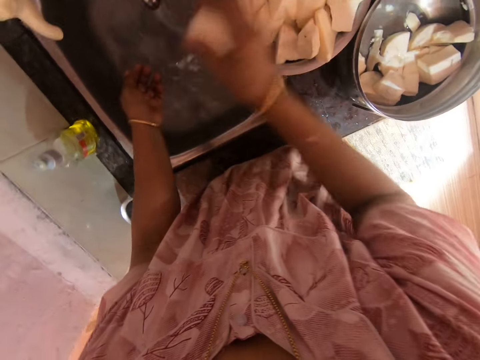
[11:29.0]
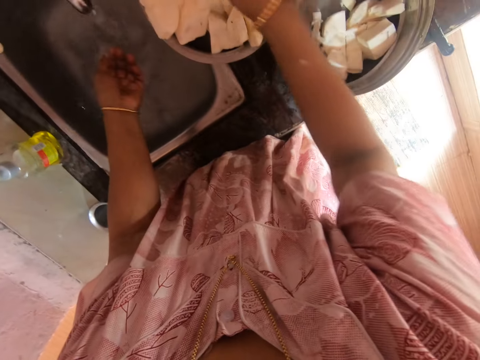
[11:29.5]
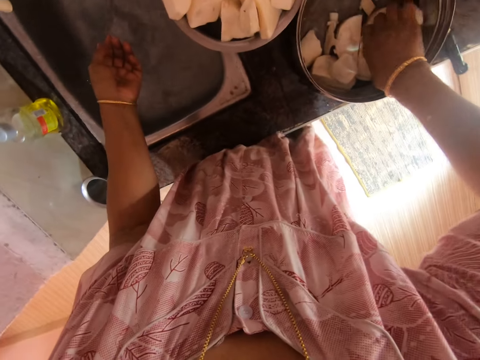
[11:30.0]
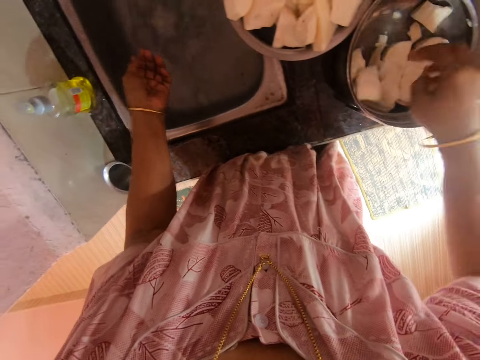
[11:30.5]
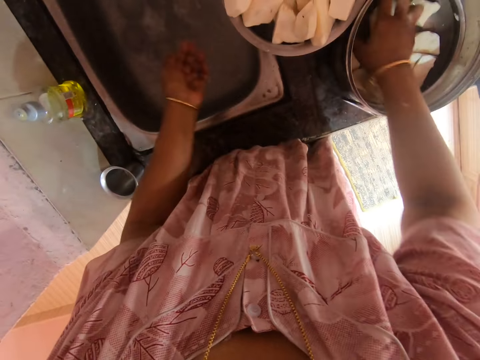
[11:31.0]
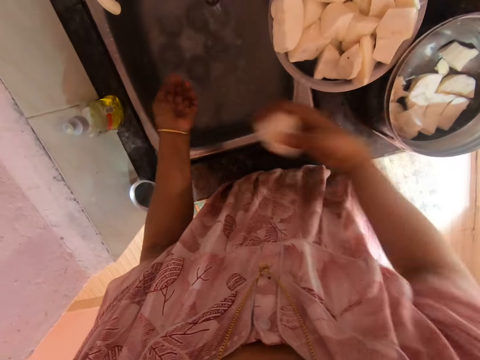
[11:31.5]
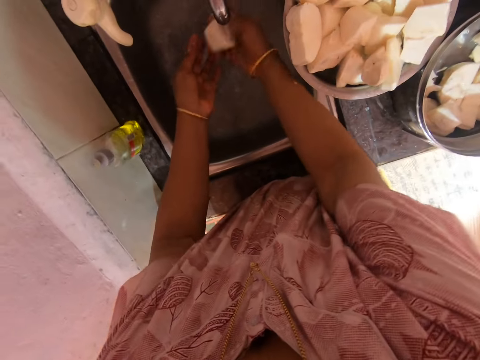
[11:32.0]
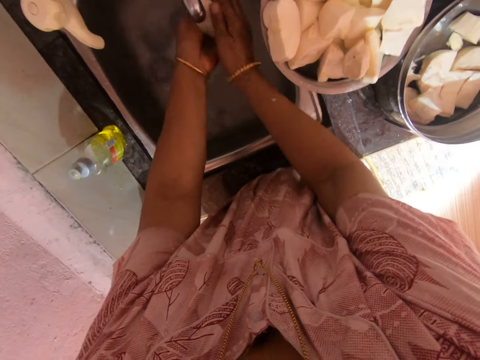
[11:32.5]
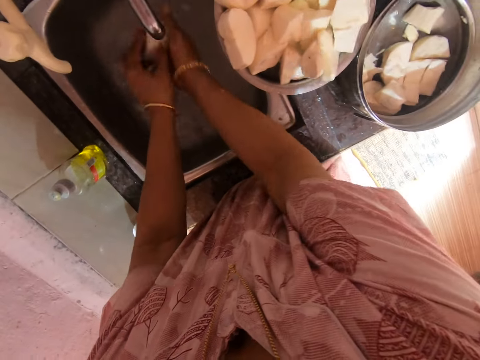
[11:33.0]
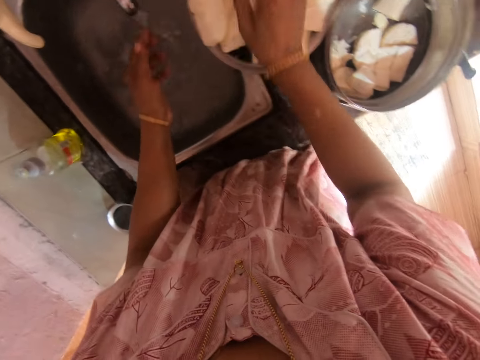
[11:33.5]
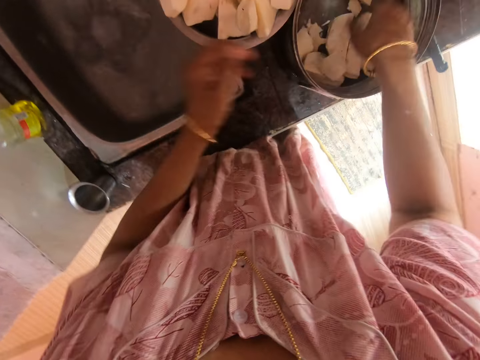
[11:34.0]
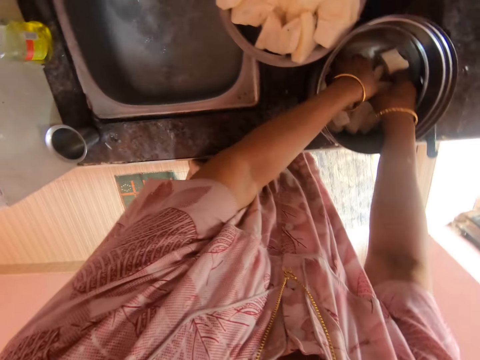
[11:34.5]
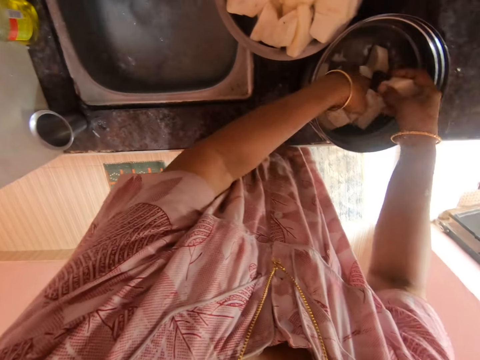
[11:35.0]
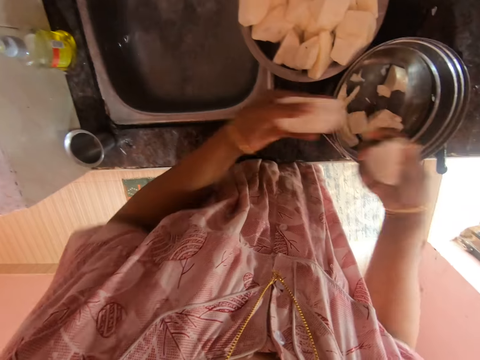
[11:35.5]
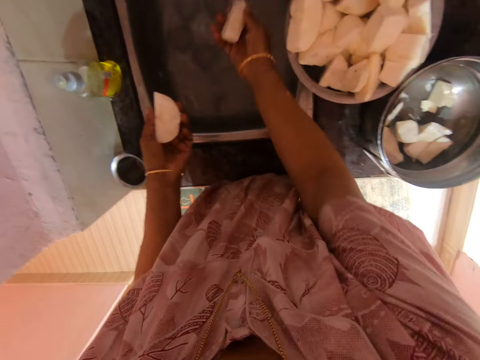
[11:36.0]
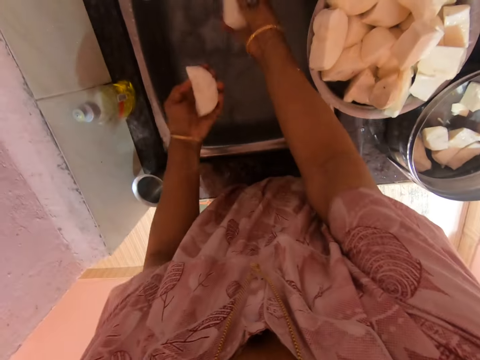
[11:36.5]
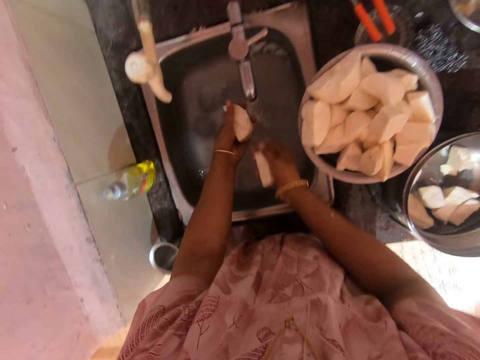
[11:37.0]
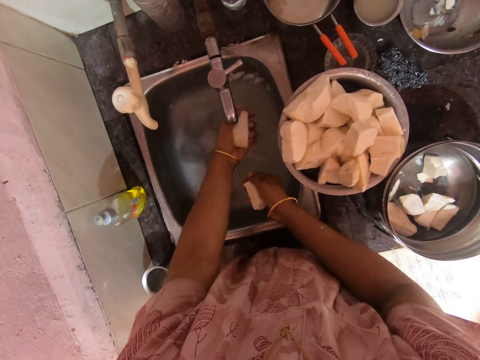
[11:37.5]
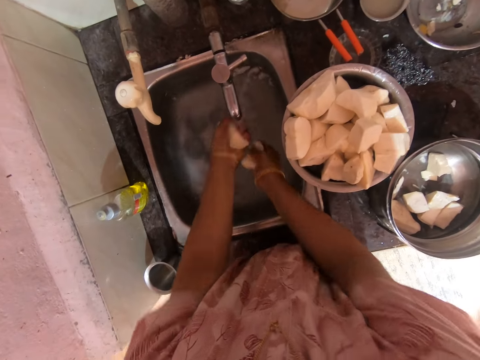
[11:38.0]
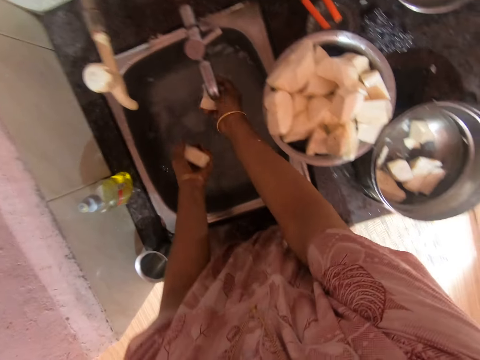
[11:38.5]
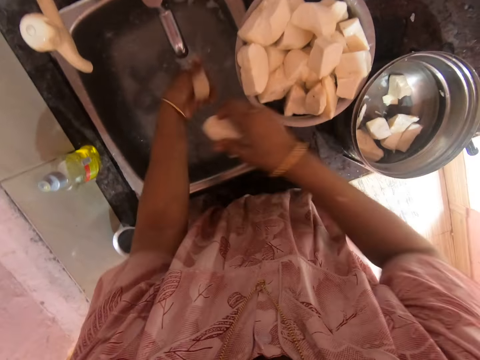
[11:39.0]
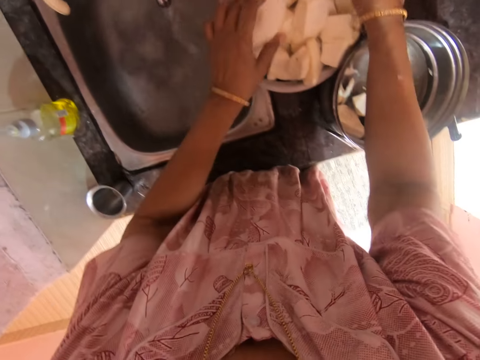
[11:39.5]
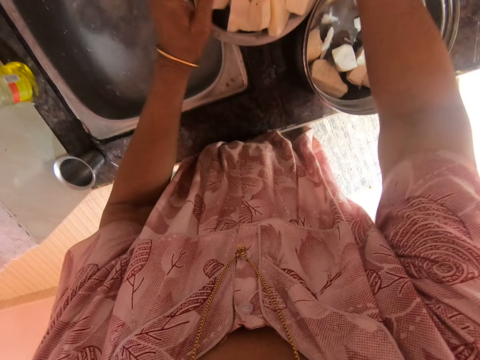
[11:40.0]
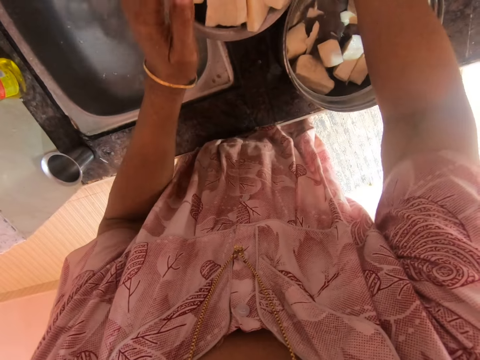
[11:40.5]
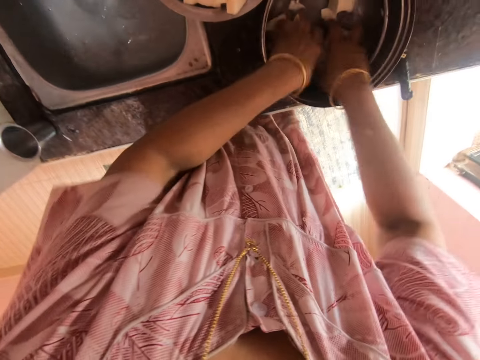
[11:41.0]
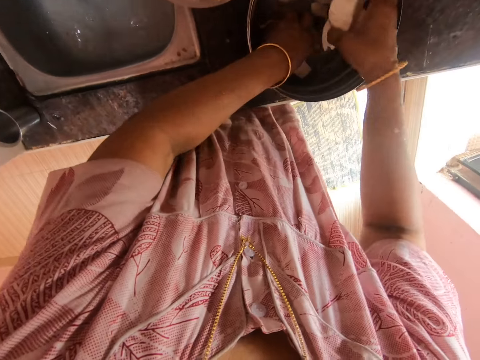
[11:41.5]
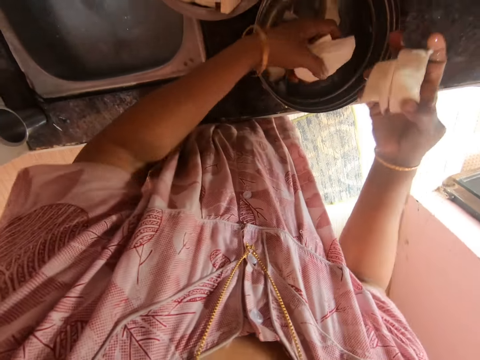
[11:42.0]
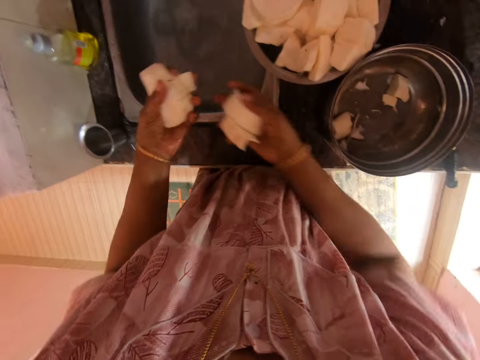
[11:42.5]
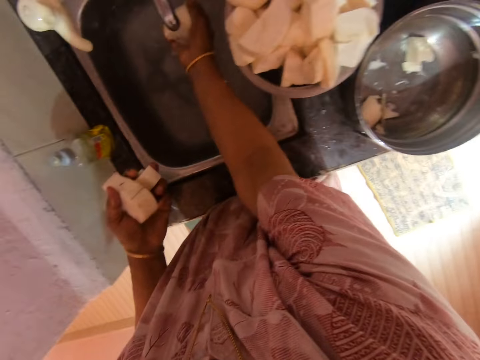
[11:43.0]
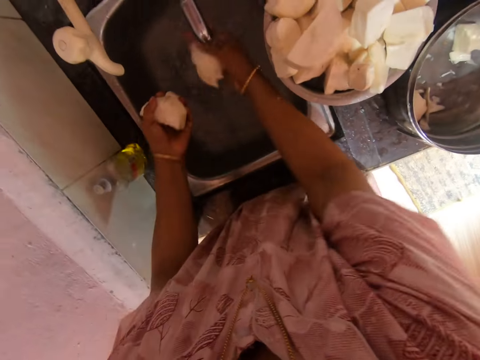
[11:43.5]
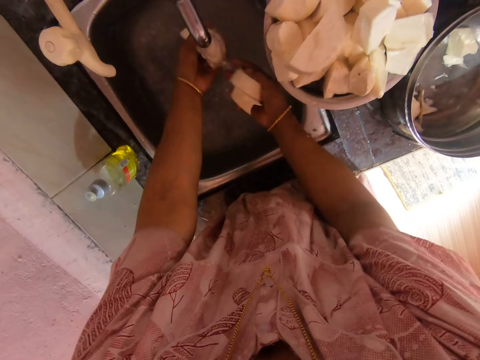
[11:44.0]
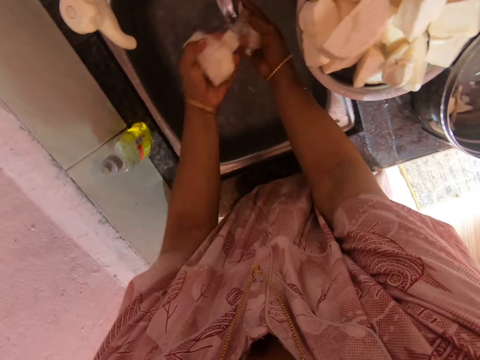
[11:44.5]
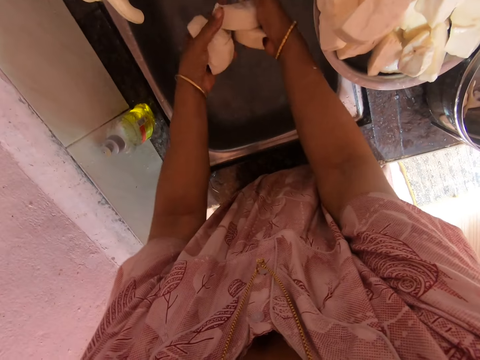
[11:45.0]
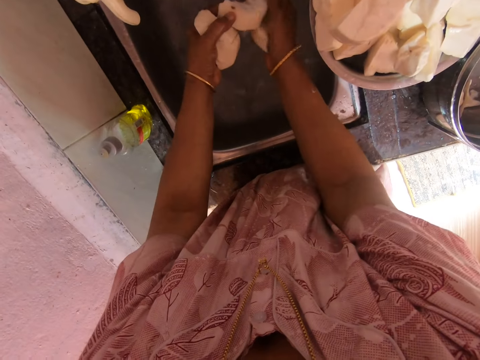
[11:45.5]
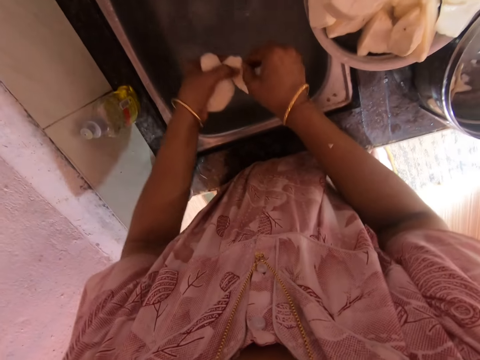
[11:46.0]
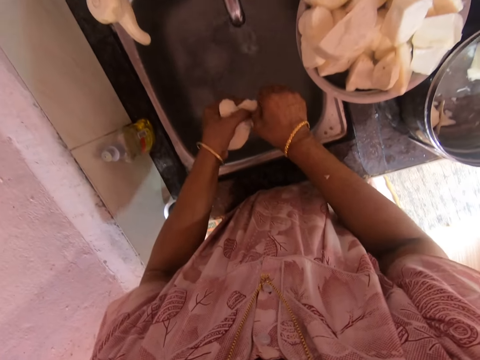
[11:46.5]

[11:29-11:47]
The camera wearer puts a piece of cassava in the cooking pot. They pick the cassava from the bowl. They wash the cassava in the sink. They put the cassava pieces in the cooking pot. They pick the cassava from the bowl. They wash the cassava in the sink. They put the cassava pieces in the cooking pot. They pick the cassava from the bowl. They wash the cassava in the sink.

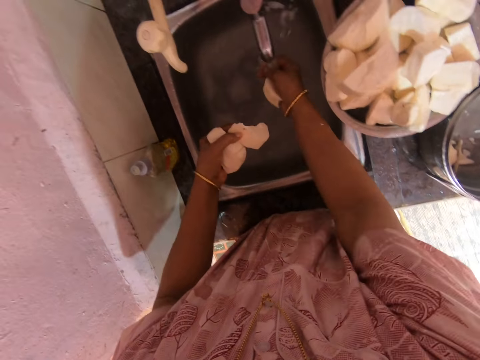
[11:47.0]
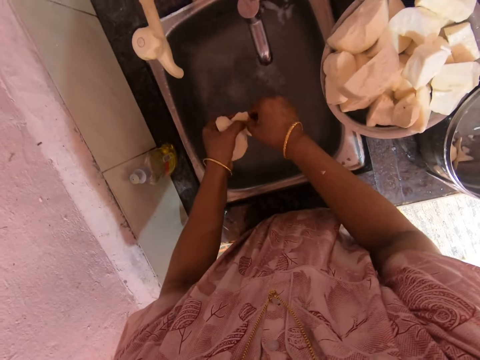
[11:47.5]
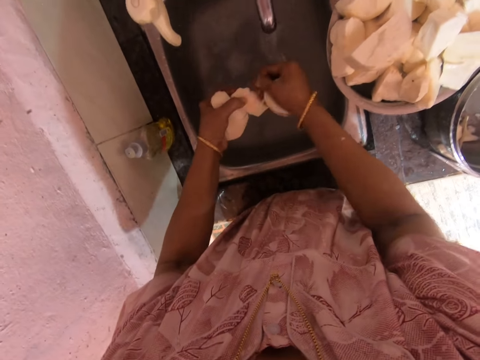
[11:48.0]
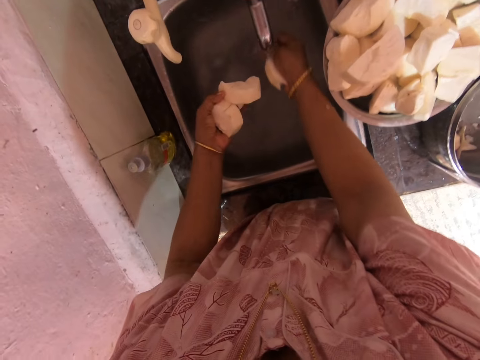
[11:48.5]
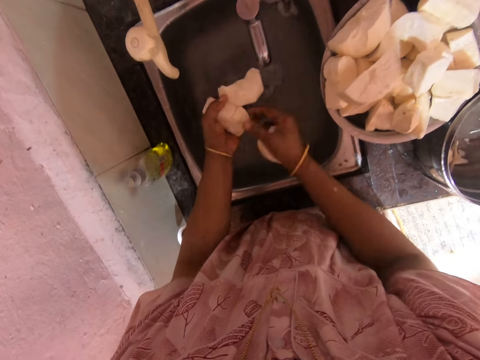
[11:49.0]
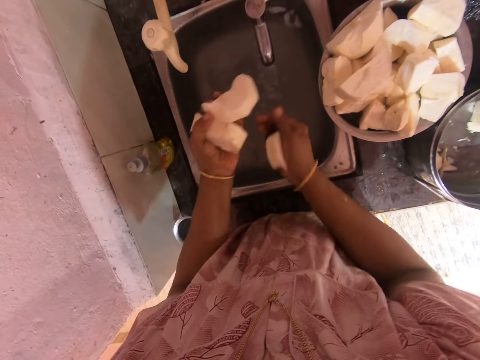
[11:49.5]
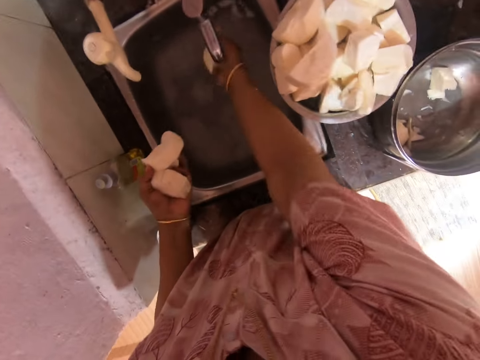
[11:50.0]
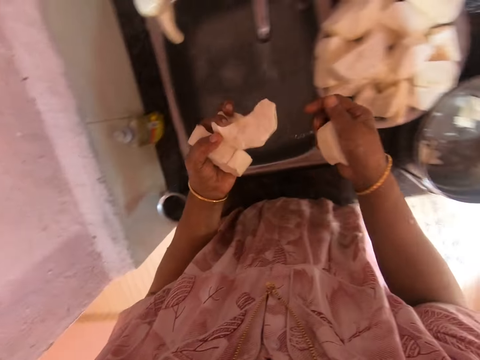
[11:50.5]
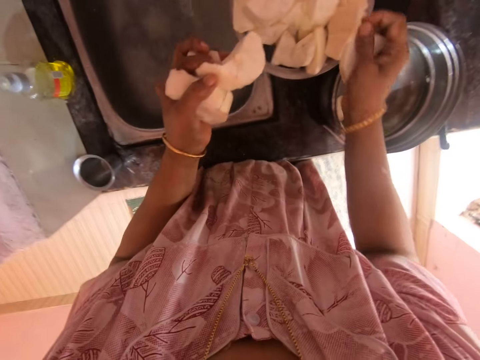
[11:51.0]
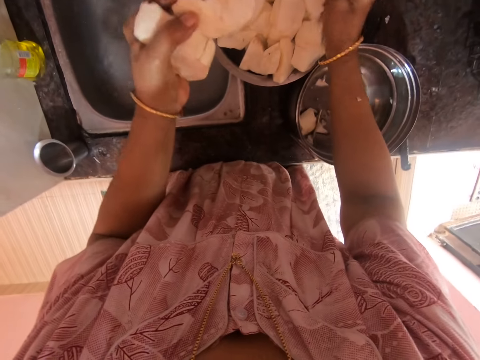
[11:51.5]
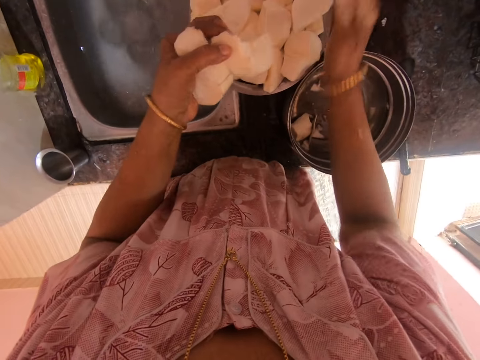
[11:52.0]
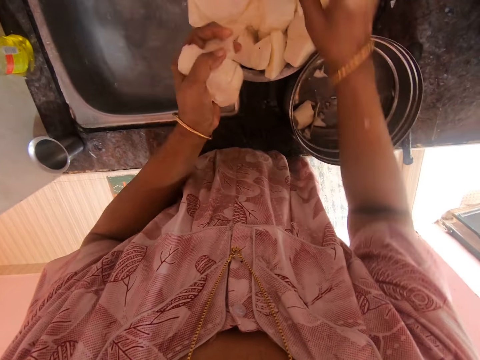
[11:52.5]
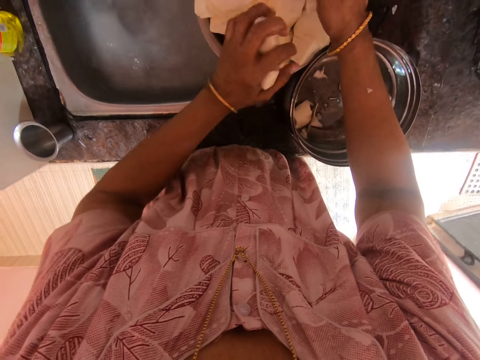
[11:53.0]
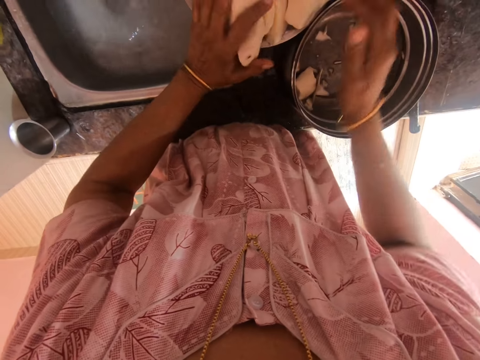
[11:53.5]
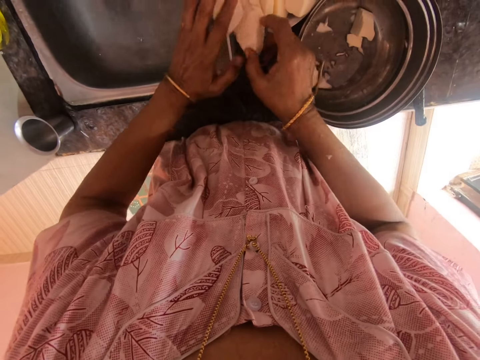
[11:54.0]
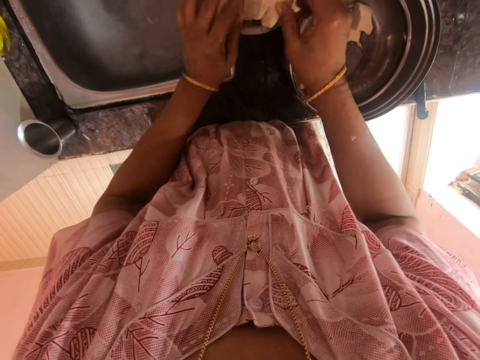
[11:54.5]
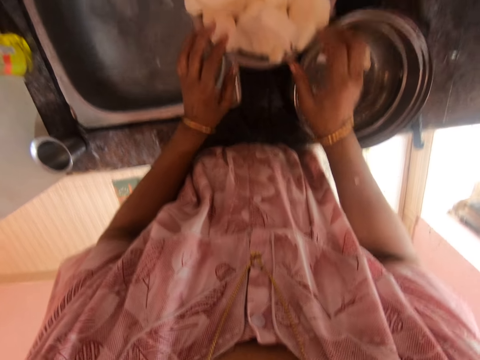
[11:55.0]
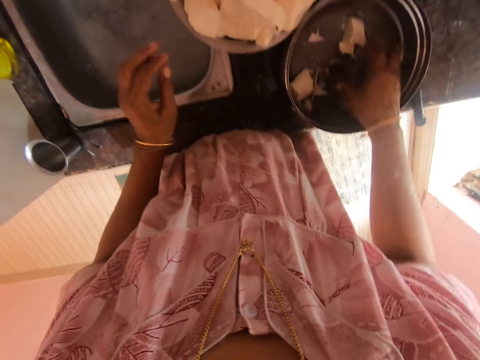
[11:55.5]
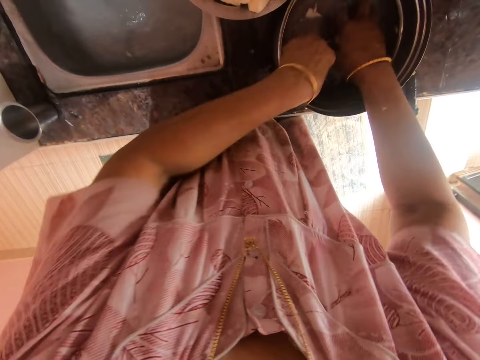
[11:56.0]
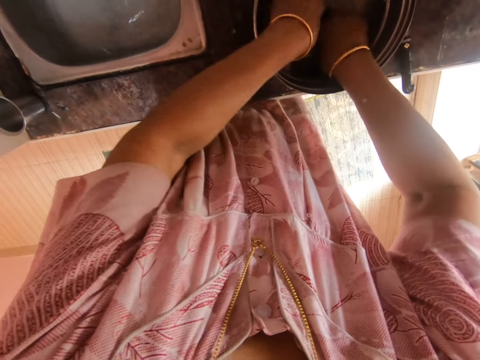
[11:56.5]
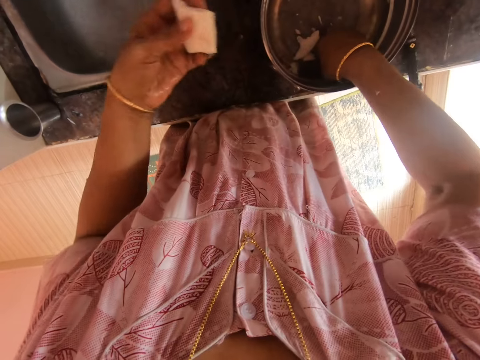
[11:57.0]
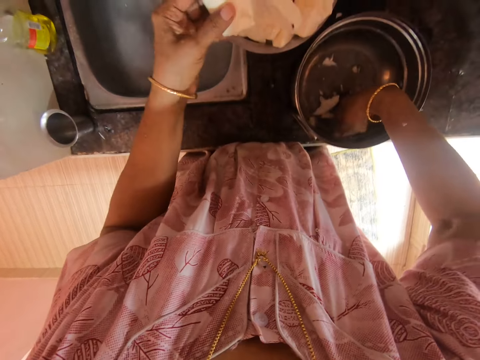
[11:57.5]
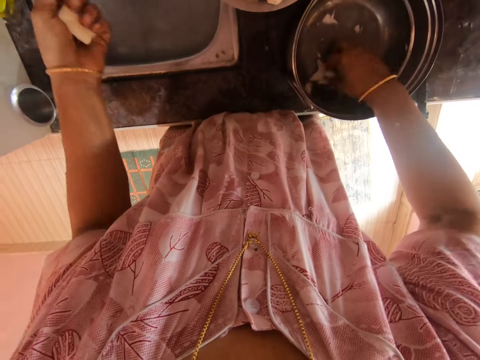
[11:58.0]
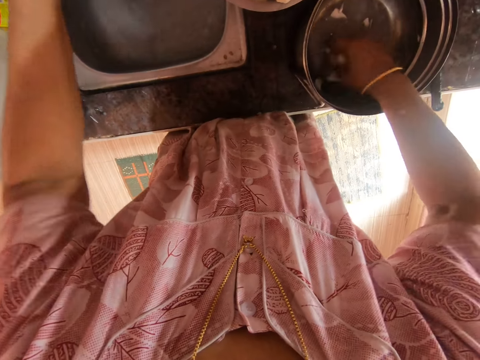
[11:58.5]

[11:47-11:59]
The camera wearer puts cassava pieces in the cooking pot. They pick the cassava from the bowl.
